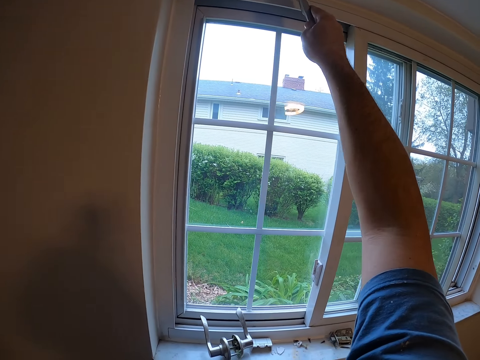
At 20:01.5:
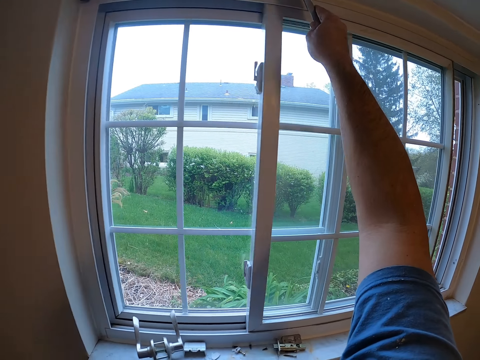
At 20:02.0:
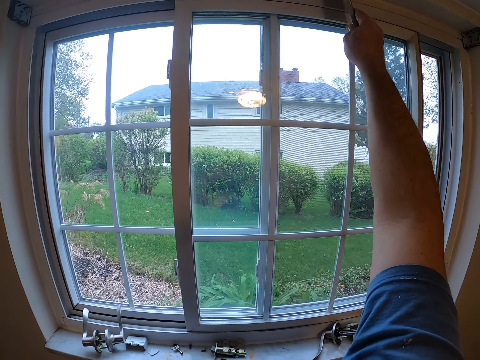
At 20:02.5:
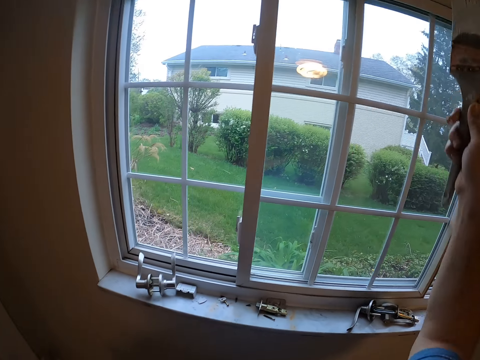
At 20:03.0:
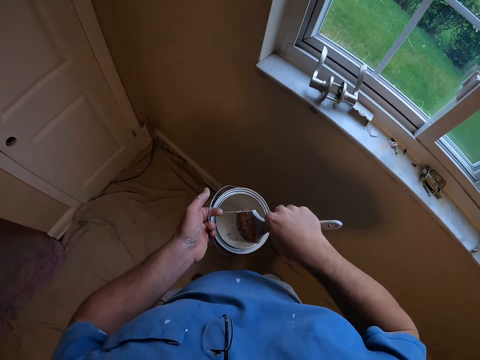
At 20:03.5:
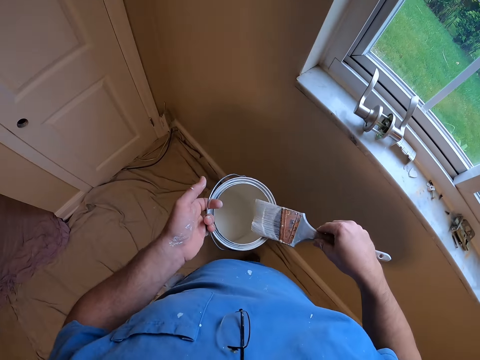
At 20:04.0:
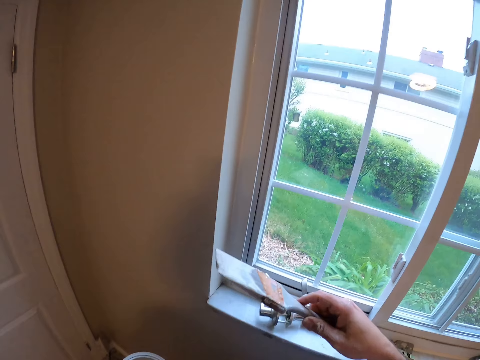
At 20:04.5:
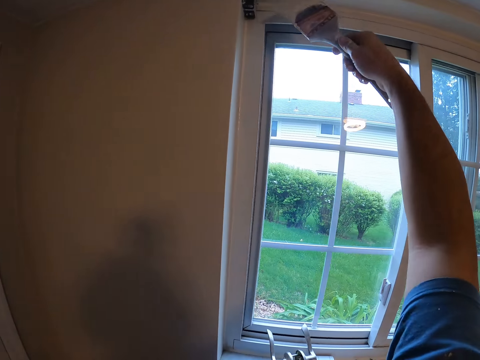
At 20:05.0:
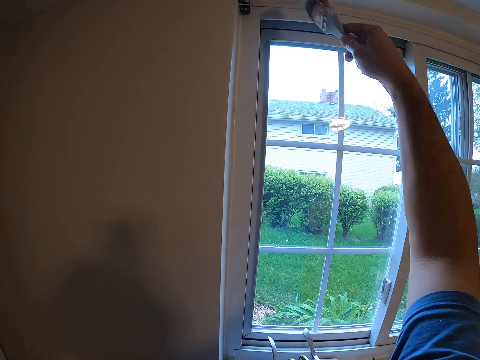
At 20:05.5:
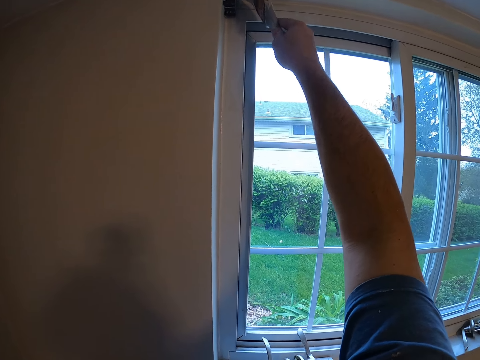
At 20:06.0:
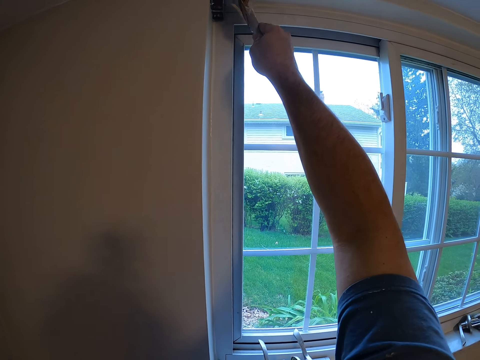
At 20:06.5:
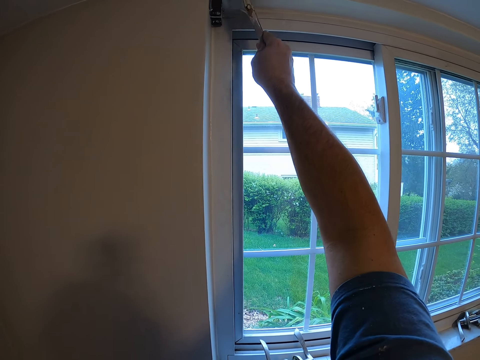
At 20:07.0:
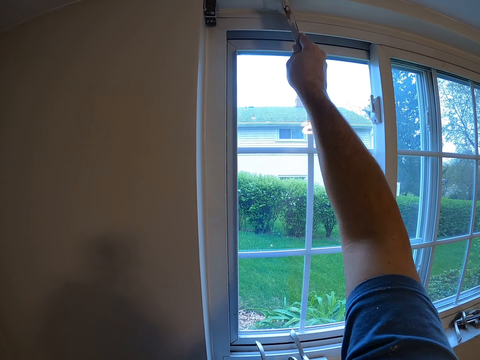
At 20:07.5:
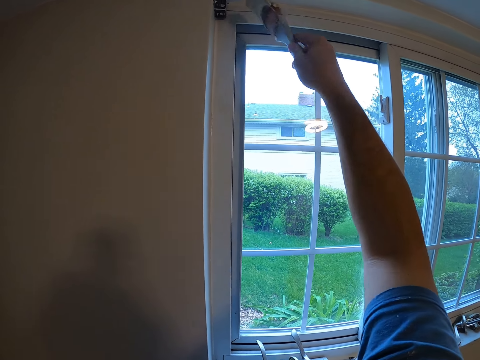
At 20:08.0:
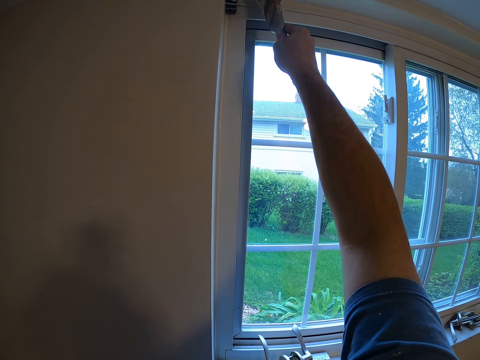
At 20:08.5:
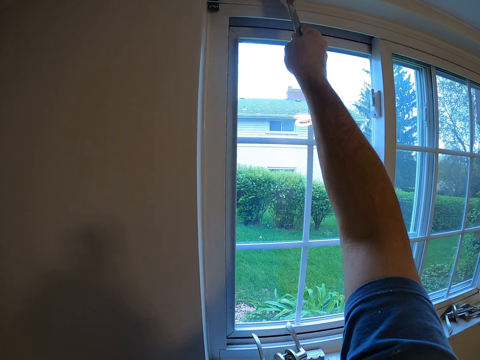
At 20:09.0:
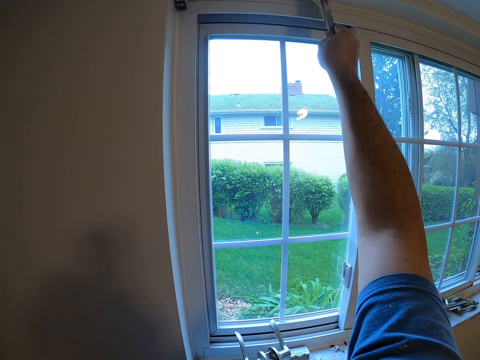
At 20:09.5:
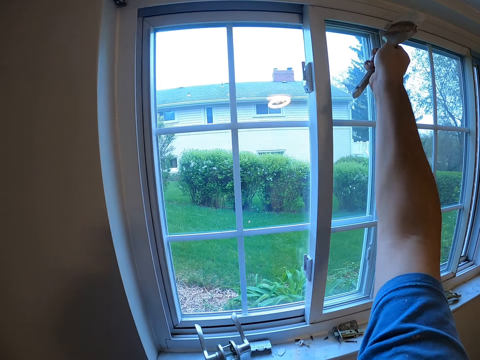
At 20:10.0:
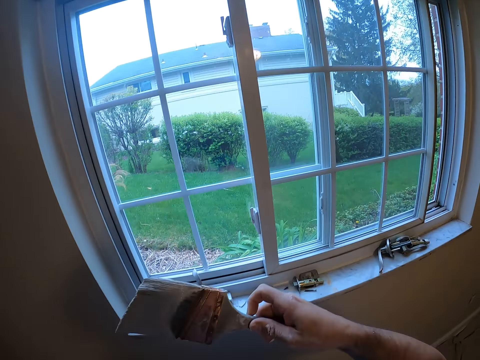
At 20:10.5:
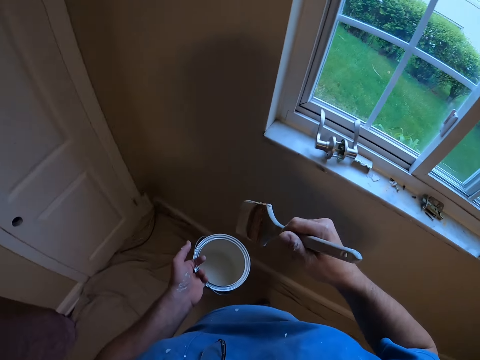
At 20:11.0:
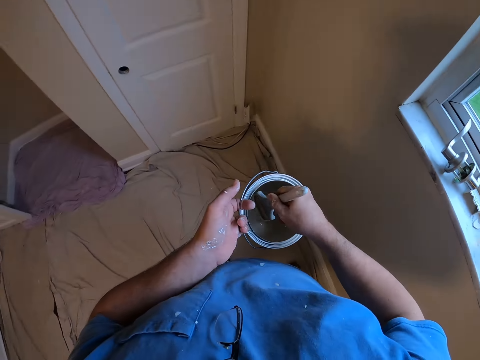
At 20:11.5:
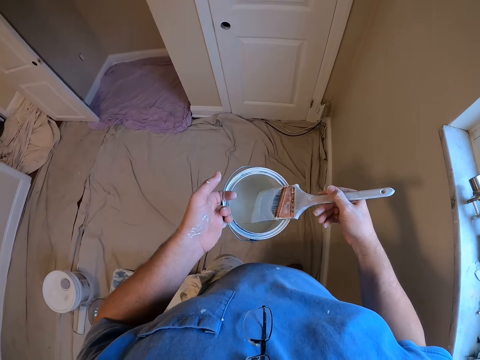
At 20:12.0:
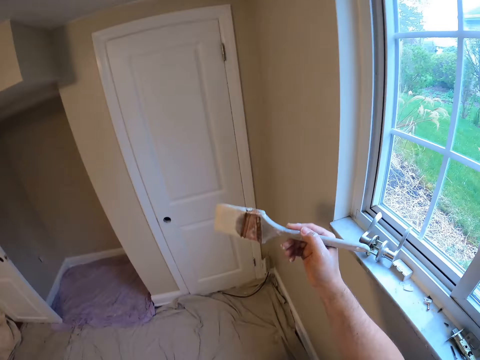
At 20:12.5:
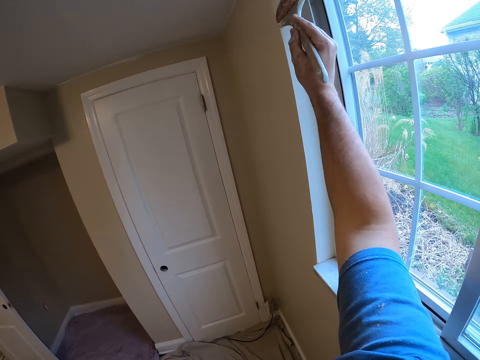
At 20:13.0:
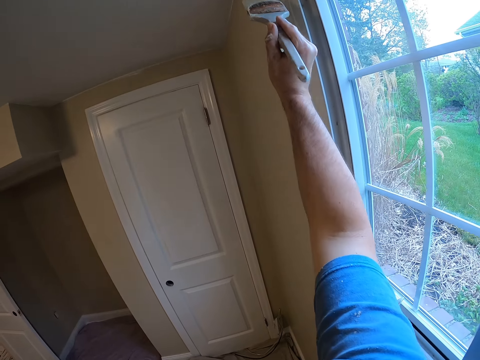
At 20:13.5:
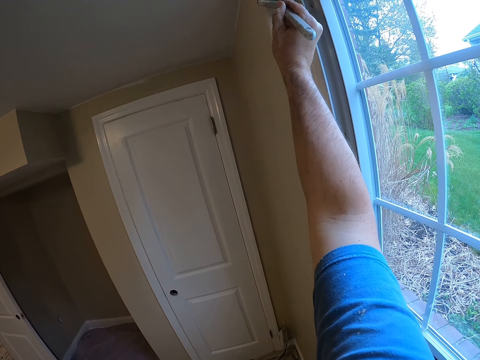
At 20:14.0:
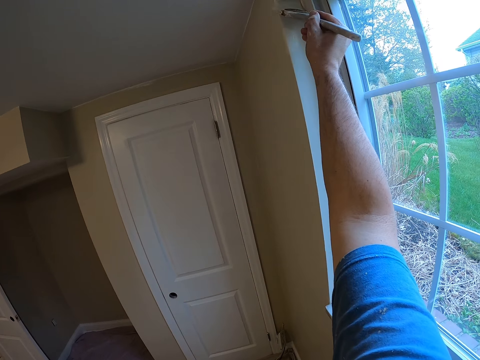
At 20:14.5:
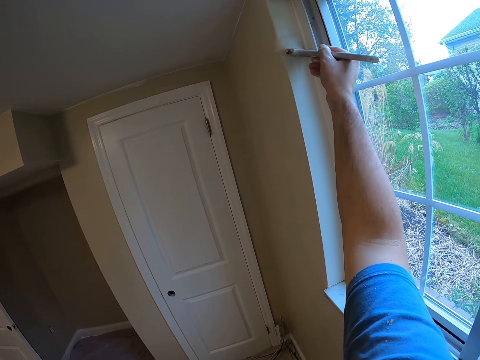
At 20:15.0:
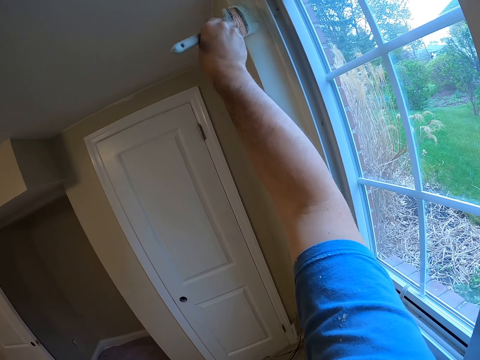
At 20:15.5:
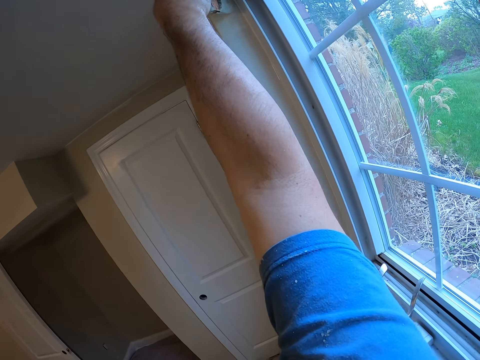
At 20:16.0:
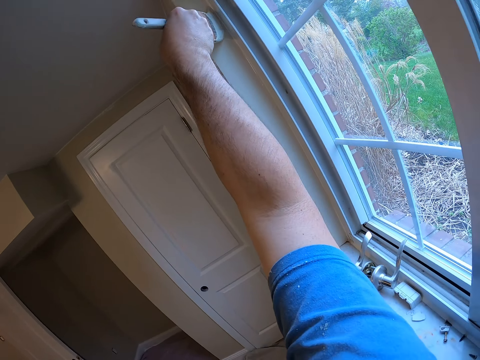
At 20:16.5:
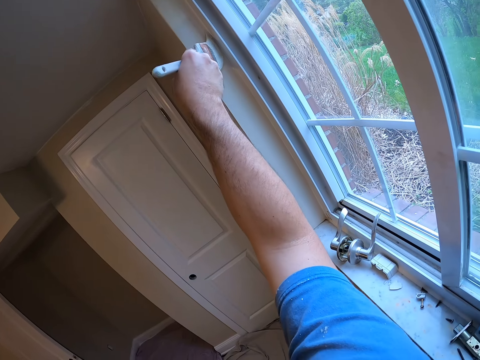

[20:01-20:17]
The camera wearer dips the paint brush into the paint bucket. They paint the wall around the window with the paint brush. They dip the paint brush into the paint bucket. They paint the wall around the window with the paint brush.

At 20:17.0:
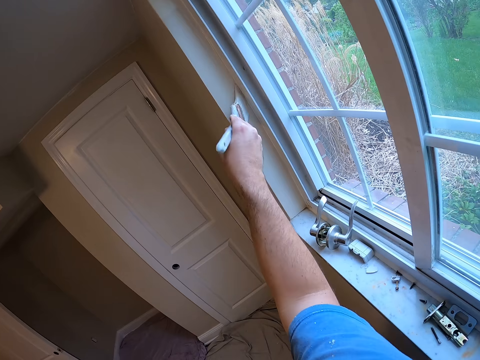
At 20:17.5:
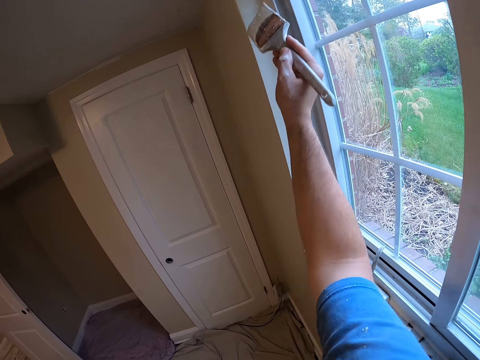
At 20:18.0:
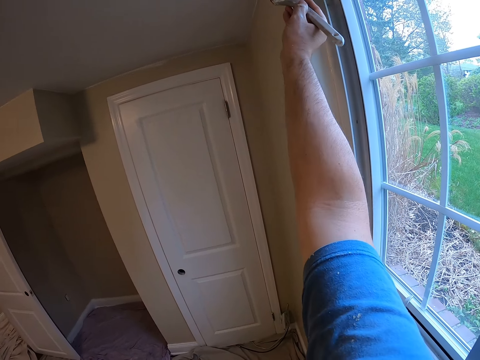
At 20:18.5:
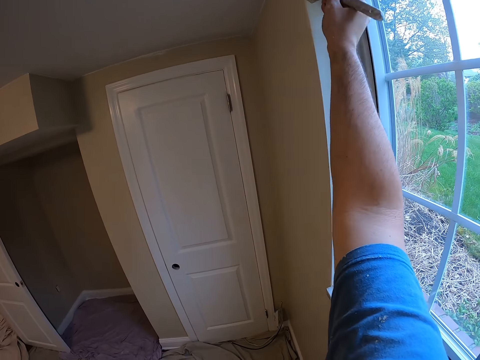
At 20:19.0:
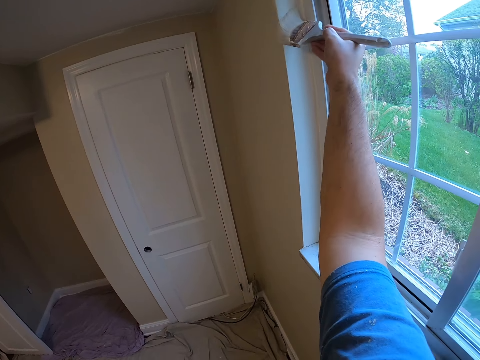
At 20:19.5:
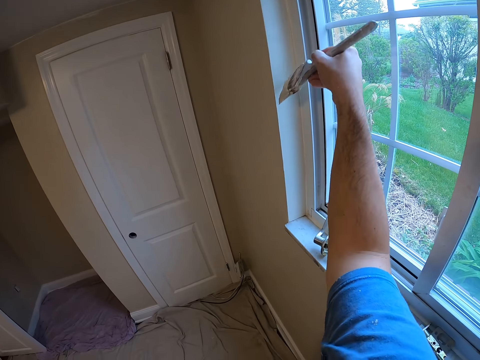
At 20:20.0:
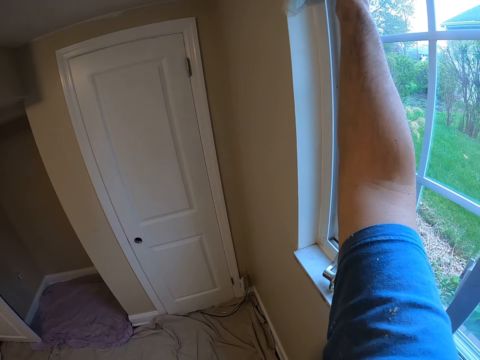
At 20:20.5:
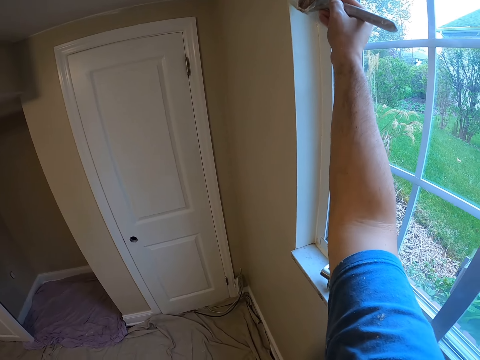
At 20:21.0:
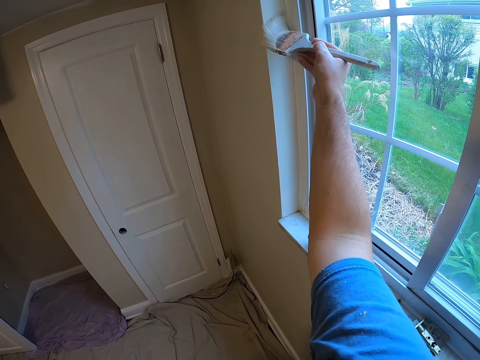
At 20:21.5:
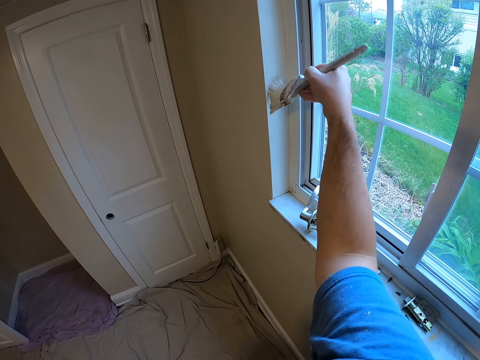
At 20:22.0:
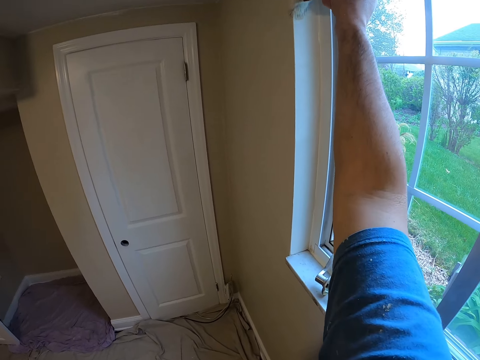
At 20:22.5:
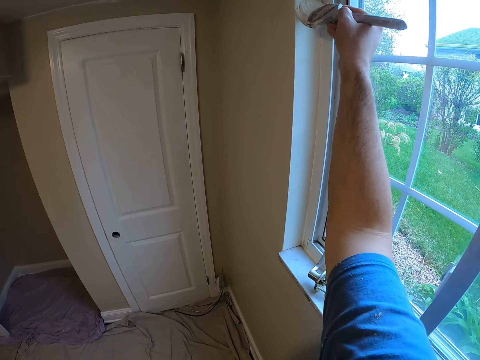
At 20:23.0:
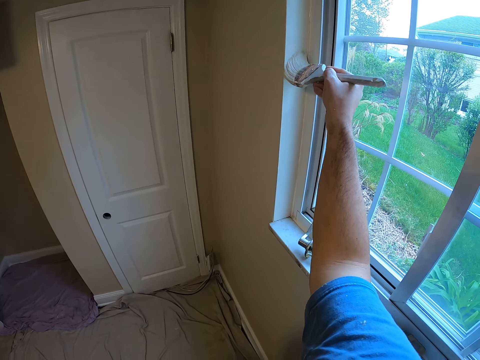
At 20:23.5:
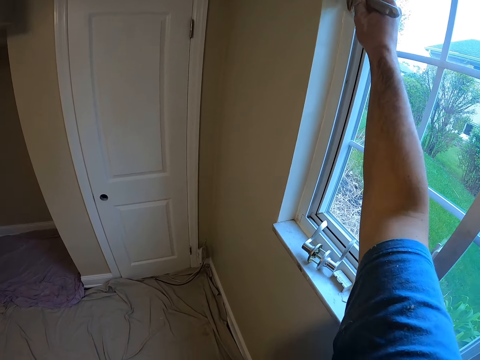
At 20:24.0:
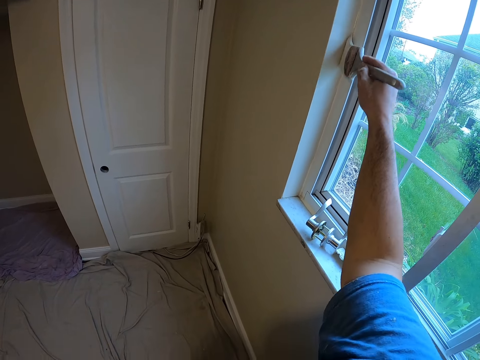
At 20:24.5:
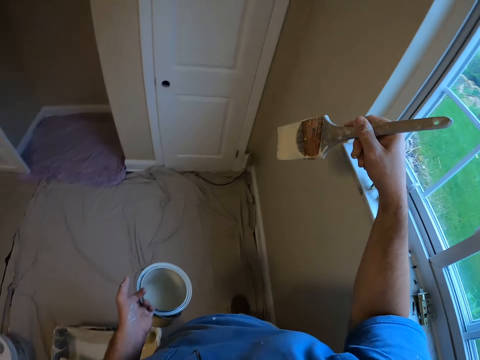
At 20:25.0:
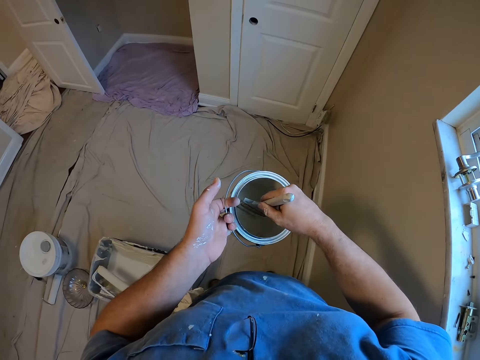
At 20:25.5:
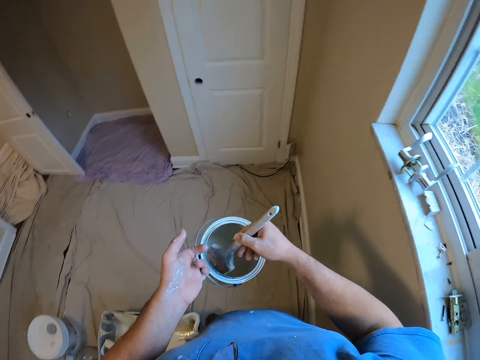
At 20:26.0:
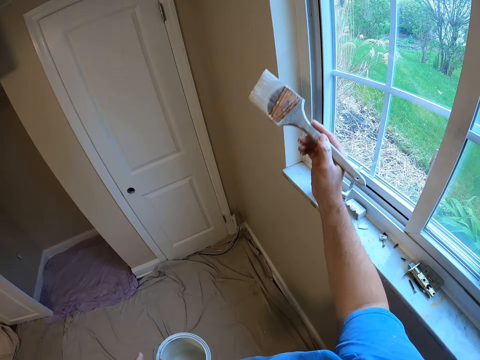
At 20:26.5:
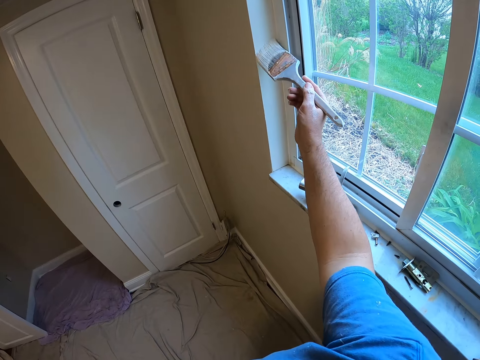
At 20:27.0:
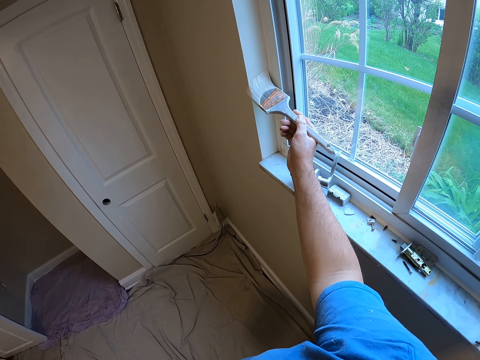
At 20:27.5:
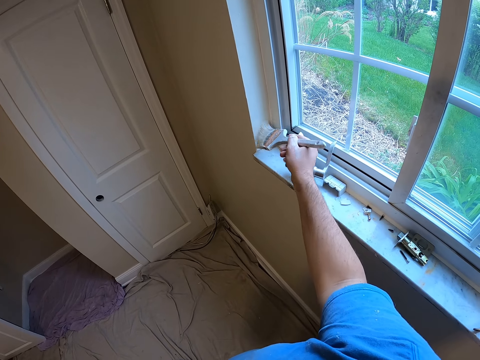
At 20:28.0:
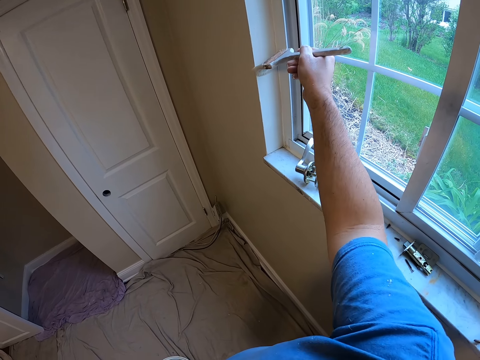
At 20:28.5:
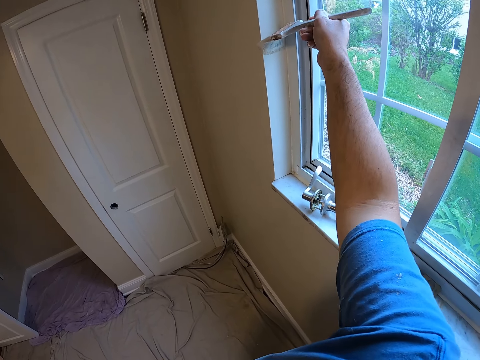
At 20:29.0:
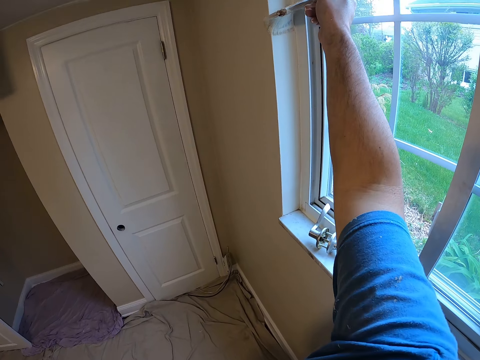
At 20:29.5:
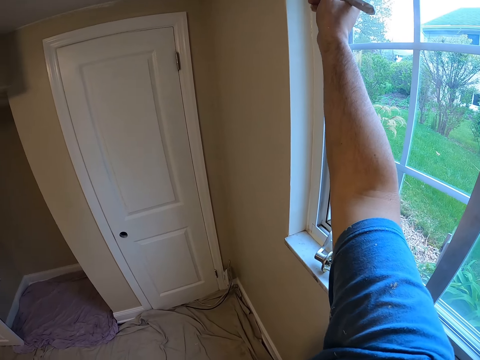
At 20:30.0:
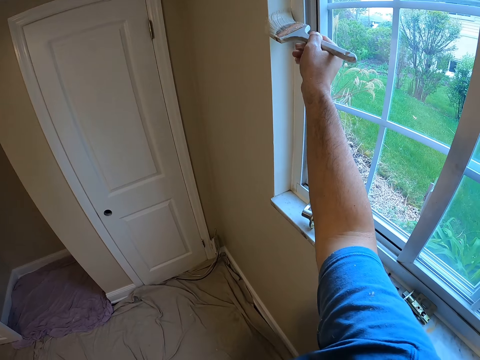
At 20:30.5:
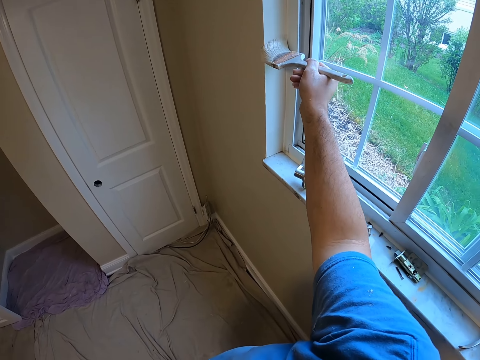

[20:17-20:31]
The camera wearer dips the paint brush into the paint bucket. They paint the wall around the window with the paint brush.
